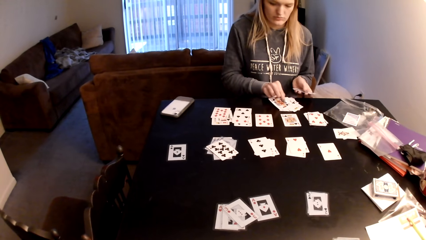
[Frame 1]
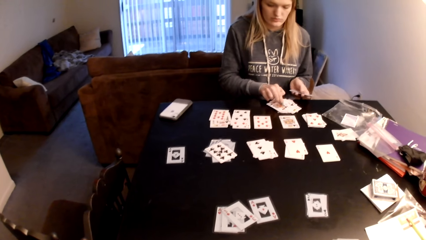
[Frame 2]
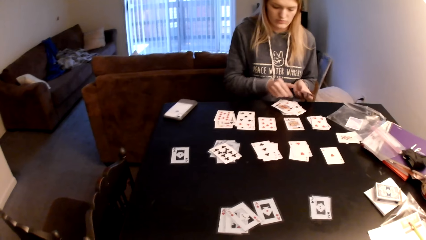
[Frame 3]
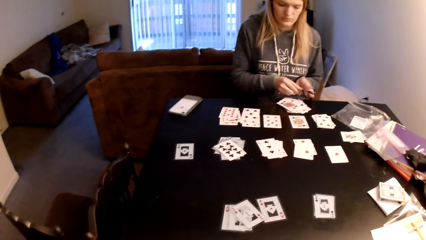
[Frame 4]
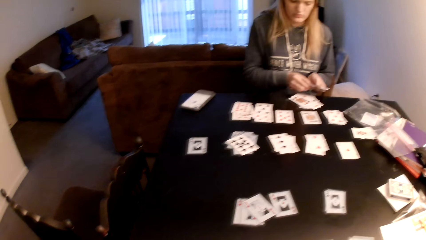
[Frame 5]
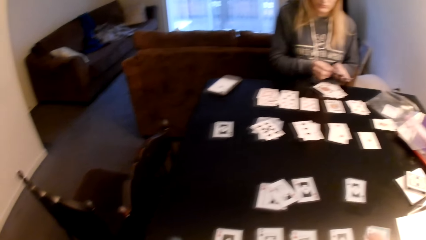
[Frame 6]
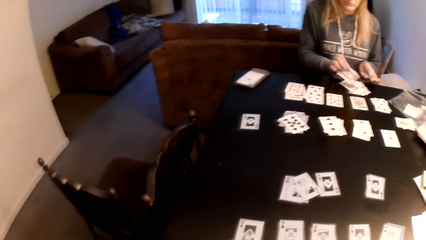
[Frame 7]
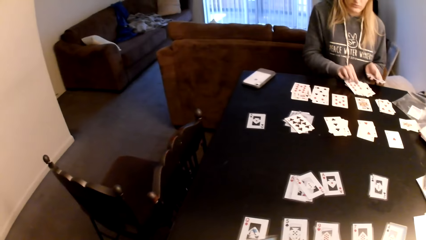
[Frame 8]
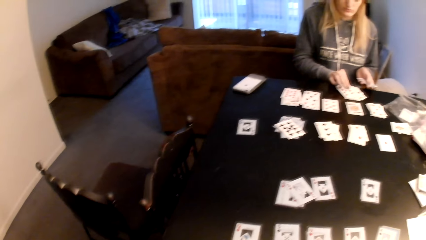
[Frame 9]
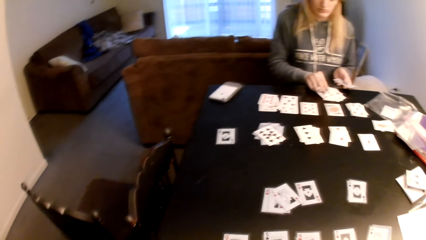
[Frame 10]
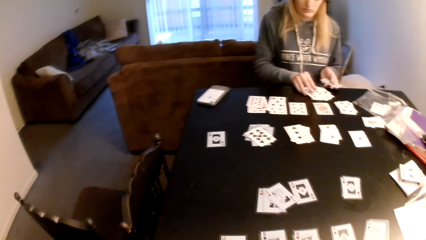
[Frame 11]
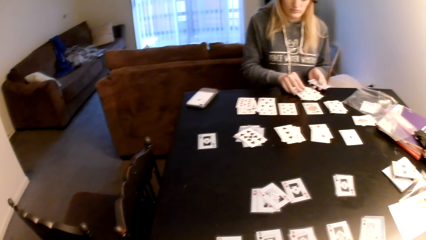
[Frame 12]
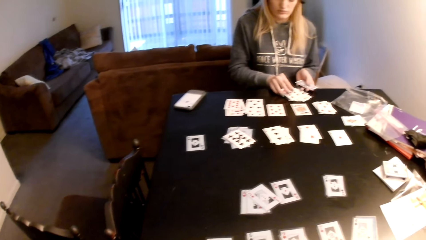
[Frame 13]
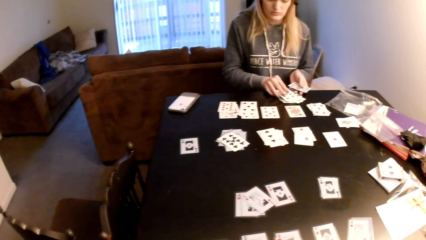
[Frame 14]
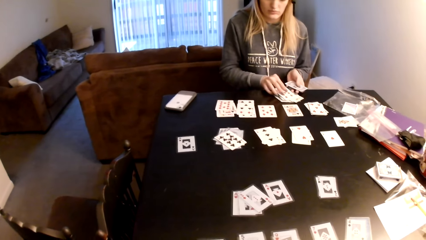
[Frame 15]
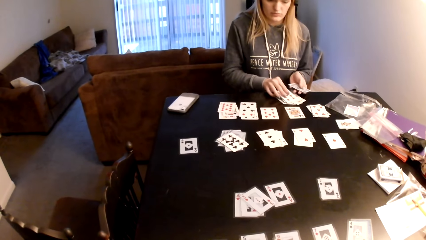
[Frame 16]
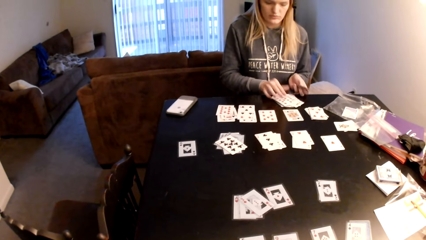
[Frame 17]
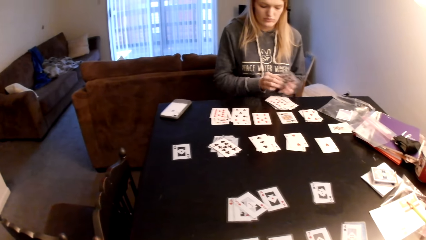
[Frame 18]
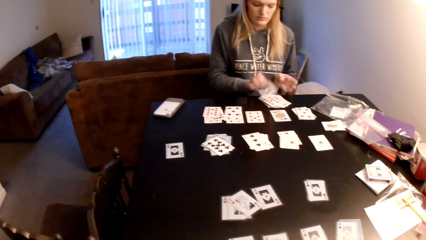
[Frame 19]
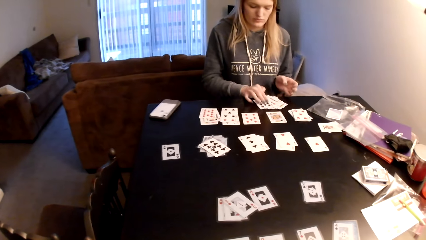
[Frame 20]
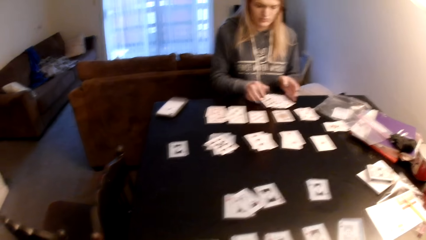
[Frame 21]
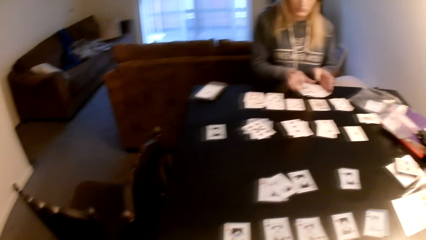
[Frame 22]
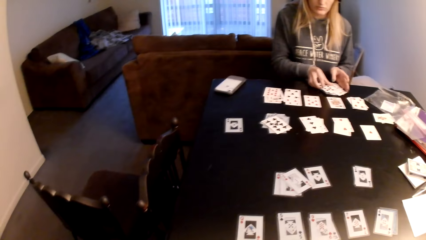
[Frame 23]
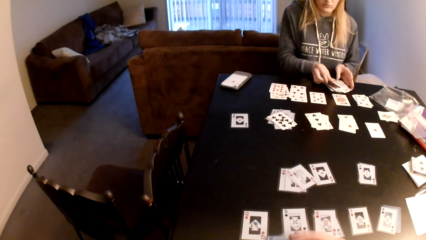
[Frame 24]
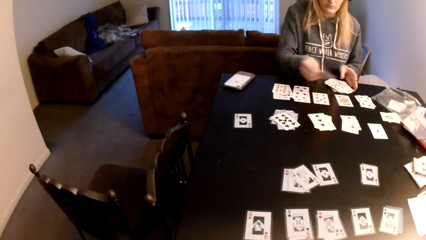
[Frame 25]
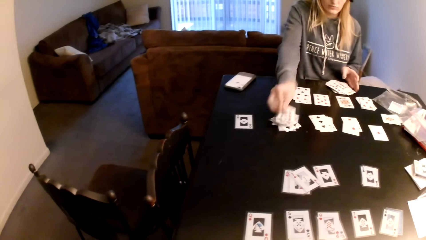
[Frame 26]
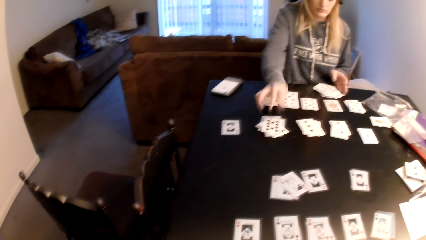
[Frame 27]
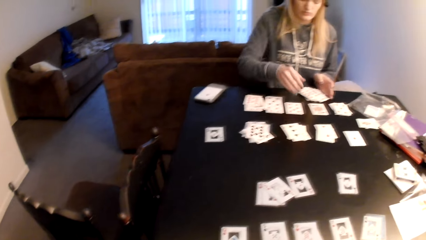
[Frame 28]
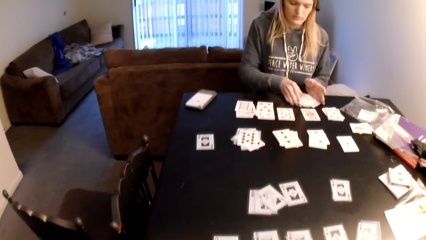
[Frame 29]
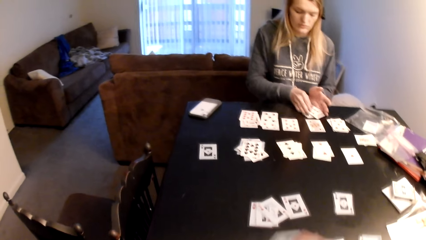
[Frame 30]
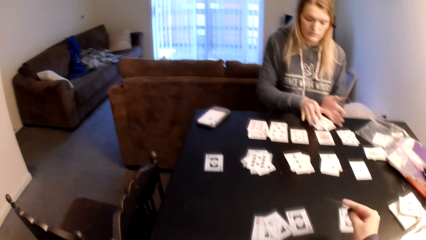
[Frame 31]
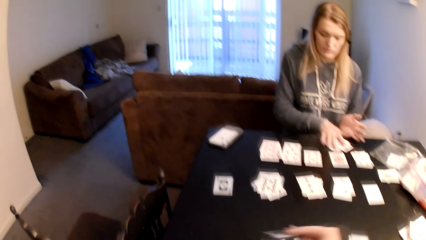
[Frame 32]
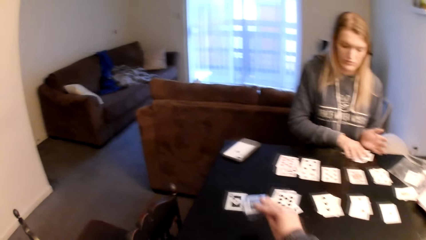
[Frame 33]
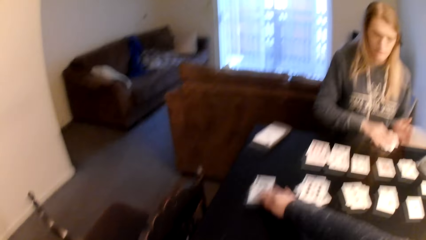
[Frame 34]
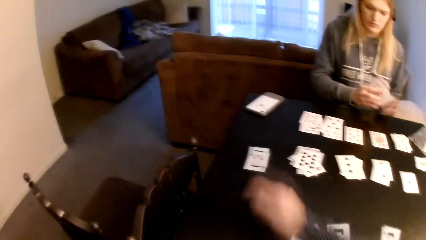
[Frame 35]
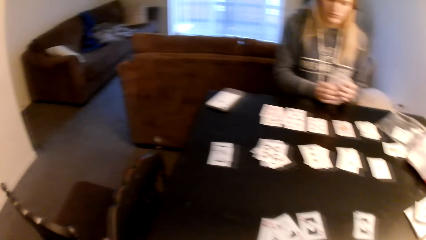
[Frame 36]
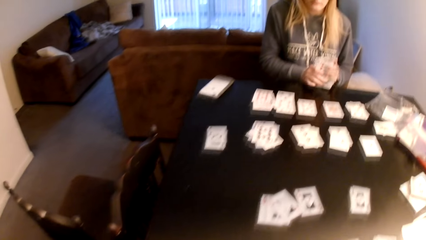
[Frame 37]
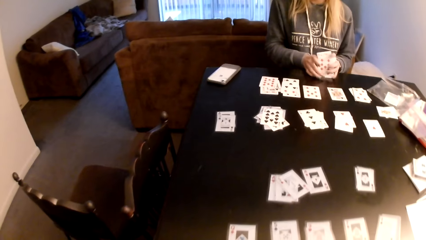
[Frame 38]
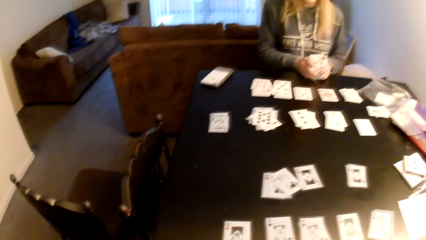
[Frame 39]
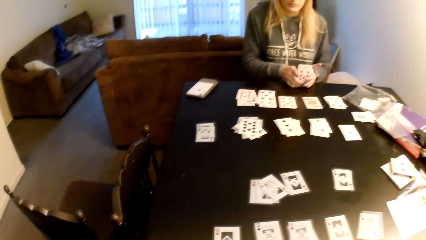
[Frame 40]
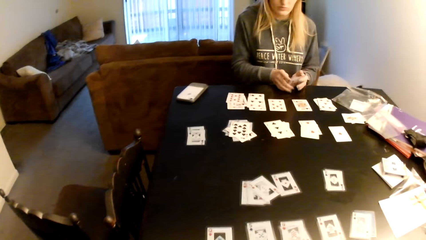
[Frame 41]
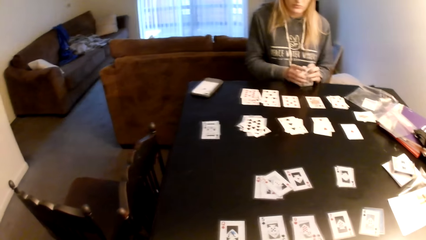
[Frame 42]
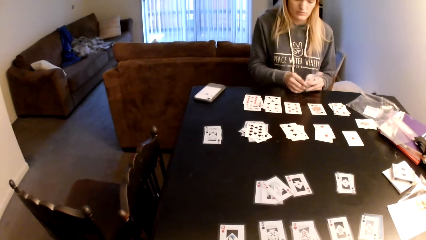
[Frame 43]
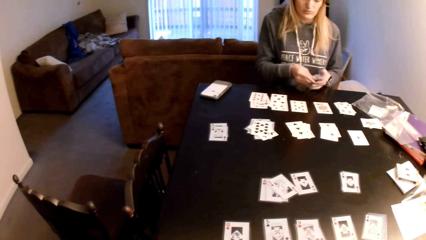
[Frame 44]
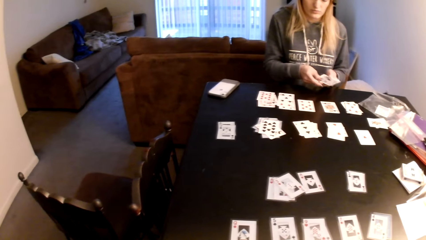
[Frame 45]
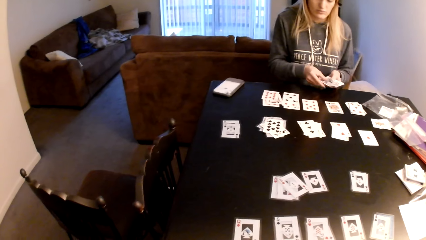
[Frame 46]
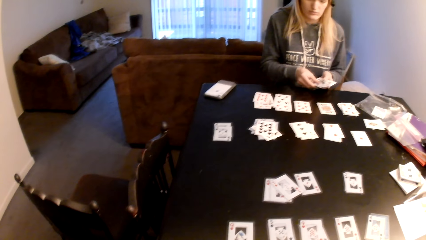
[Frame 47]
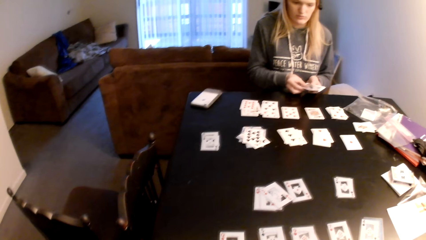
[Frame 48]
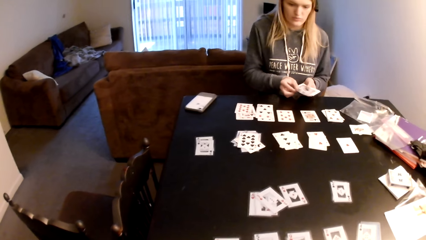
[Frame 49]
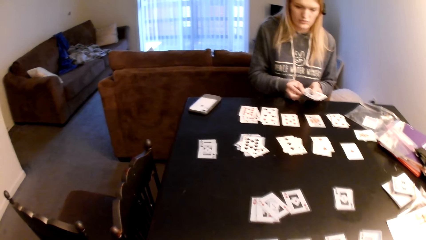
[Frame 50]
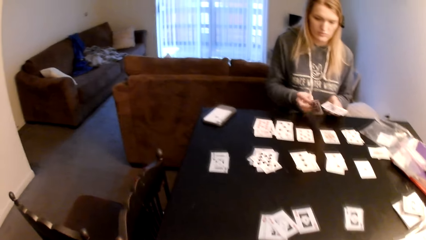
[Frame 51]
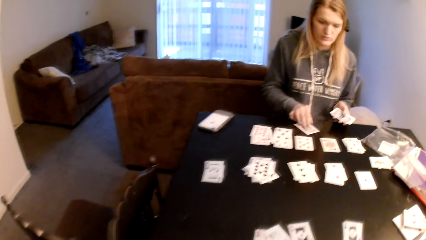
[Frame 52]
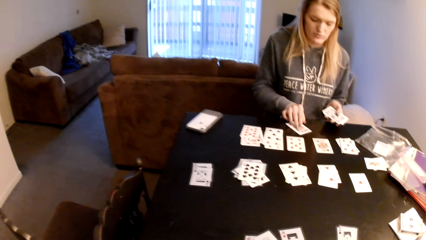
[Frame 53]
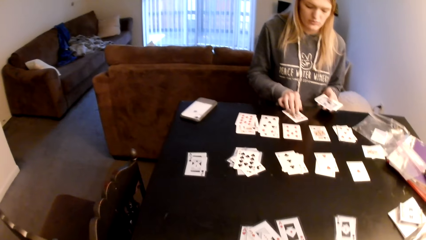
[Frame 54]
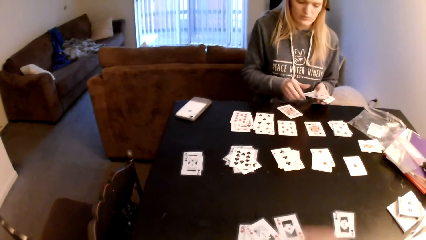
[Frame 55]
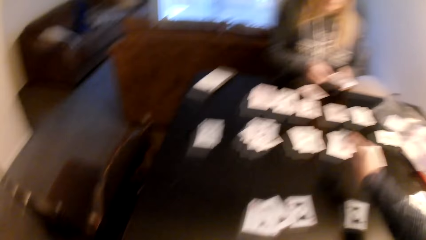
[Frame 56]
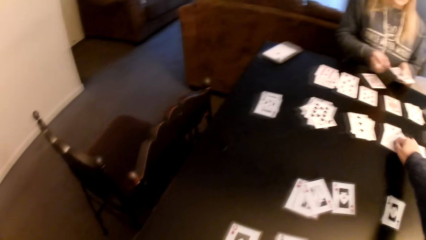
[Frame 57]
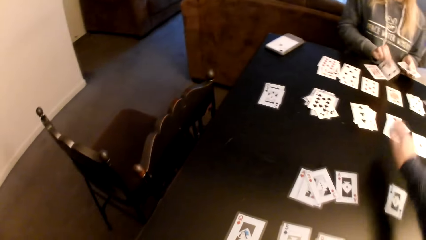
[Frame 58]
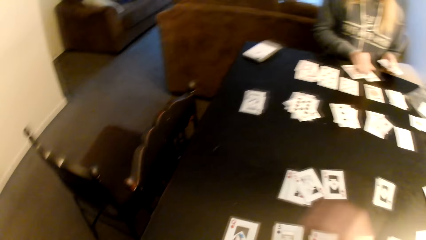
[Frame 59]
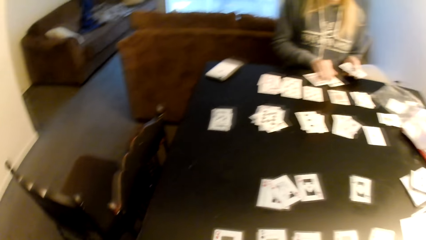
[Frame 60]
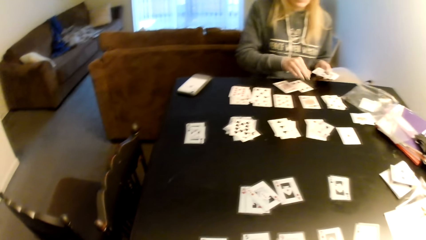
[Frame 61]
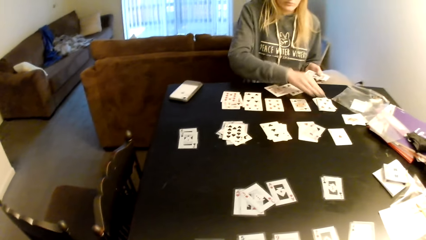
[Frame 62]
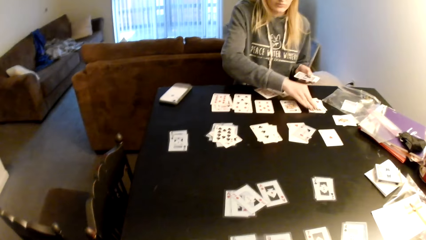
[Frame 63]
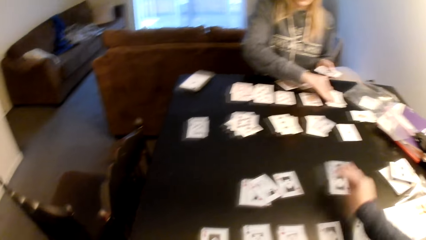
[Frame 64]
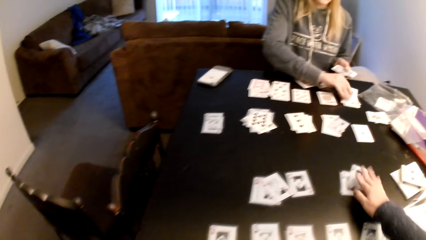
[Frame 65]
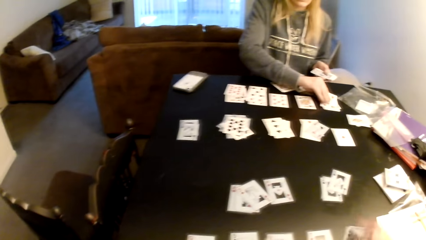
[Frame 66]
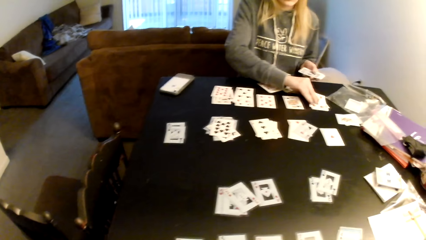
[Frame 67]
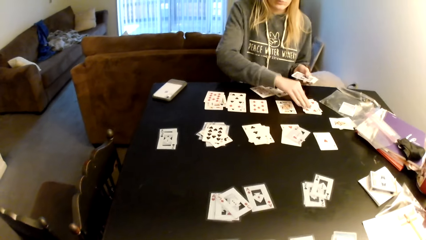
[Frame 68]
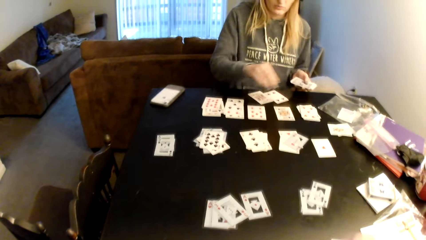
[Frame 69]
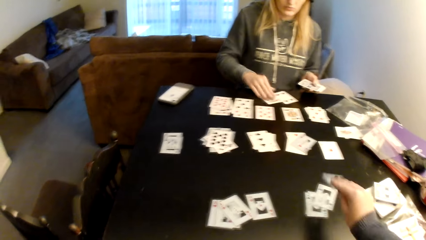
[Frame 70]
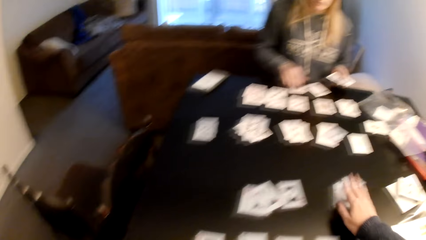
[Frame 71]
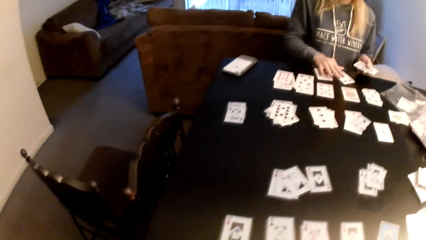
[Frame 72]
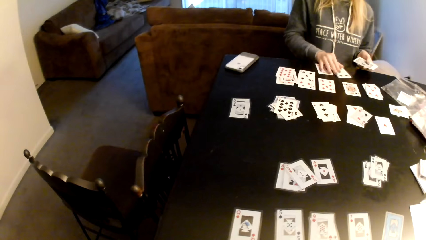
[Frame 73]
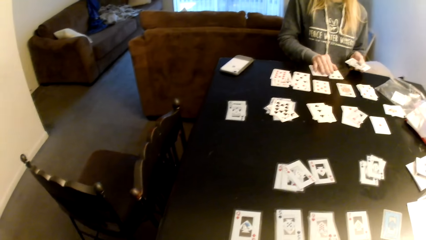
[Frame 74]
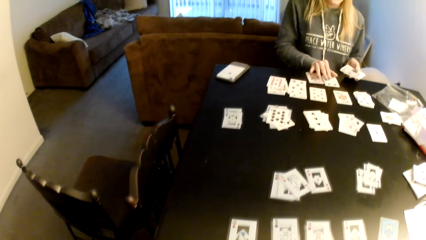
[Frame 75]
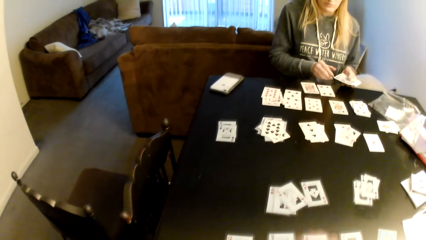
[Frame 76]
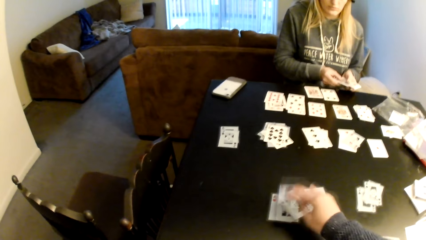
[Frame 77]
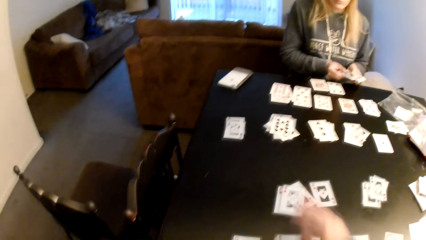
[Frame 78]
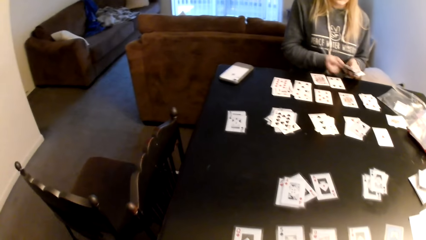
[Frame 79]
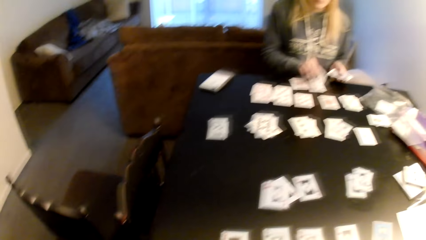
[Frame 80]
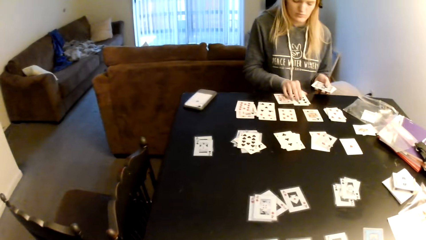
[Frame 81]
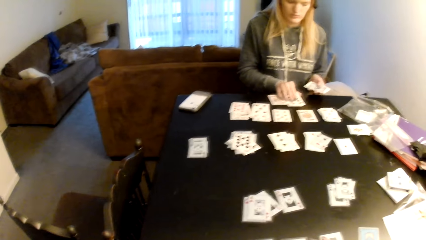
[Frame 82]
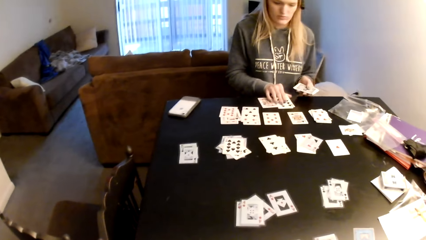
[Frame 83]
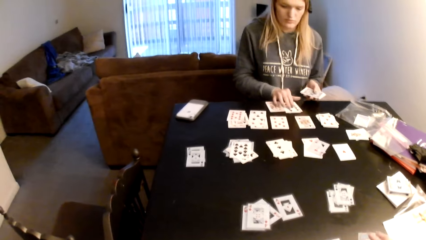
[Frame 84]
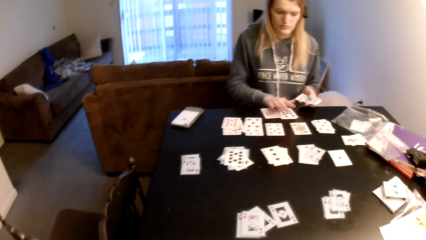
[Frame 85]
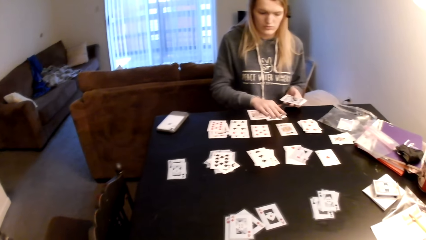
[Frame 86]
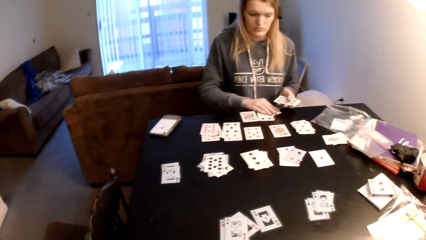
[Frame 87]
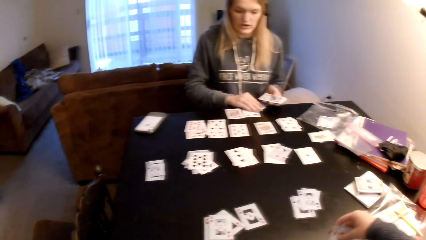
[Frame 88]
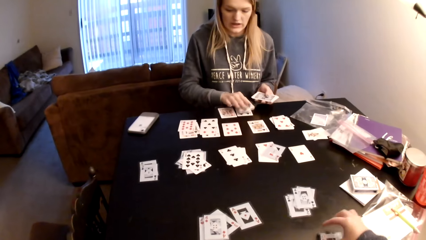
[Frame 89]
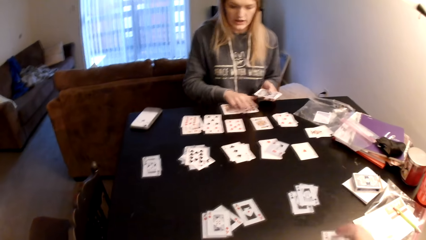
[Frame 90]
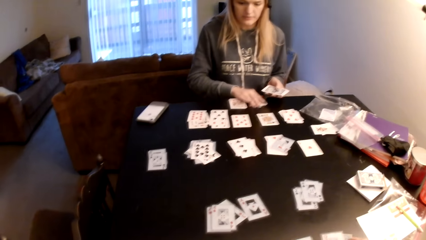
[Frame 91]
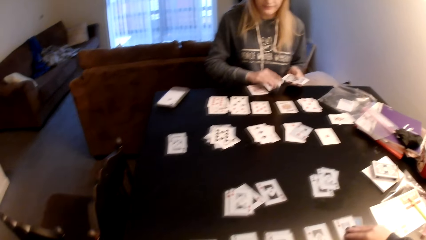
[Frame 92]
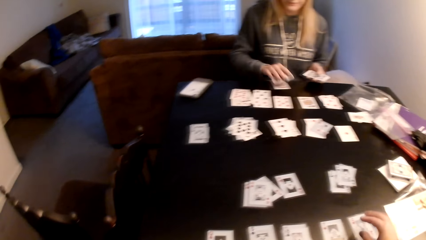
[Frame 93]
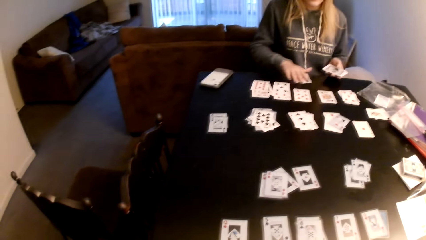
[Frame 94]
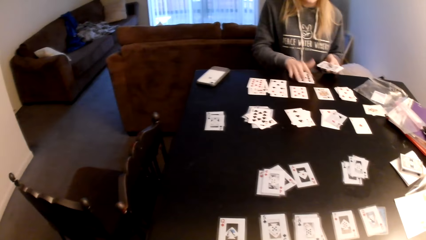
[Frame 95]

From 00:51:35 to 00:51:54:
A woman places the card on top of the cards. The camera wearer looks around. The woman places the playing card on the table. The camera wearer looks around. The woman picks a card, puts the card on top of the cards and holds the card. The camera wearer places the playing card on the table and moves the right hand. The woman taps cards on the table, shuffles the playing card and places the playing card on the table. The camera wearer places the playing card on the table. The woman places the playing card on the table and picks a card. The camera wearer places the playing card on the table. The woman touches the playing card and holds the cards on the table. The camera wearer places the playing card on the table, looks at the playing card and places the playing card on the table. The woman places a card on top of the cards. The camera wearer looks at the playing card. The woman holds the cards on the table and picks cards from the table. The camera wearer touches the playing card. The woman holds the cards on the table.
